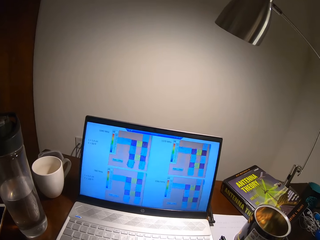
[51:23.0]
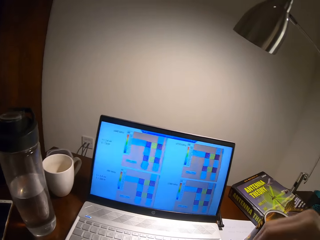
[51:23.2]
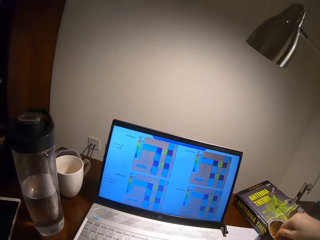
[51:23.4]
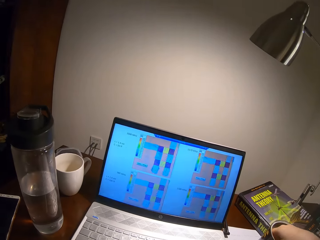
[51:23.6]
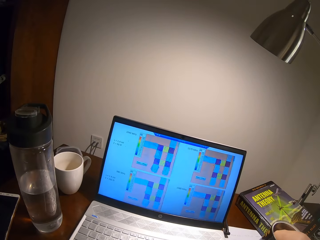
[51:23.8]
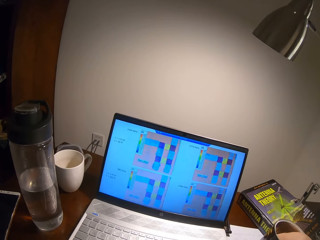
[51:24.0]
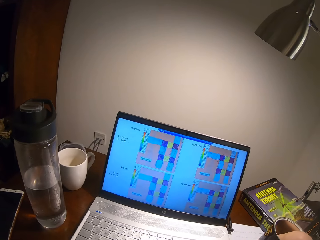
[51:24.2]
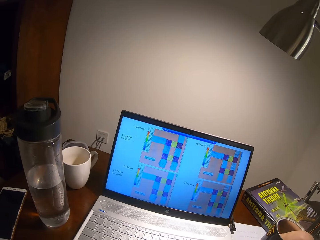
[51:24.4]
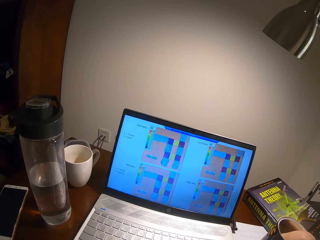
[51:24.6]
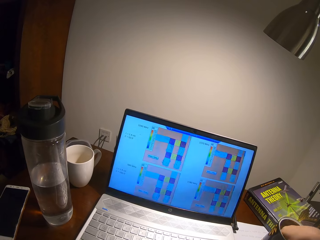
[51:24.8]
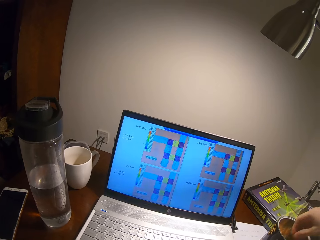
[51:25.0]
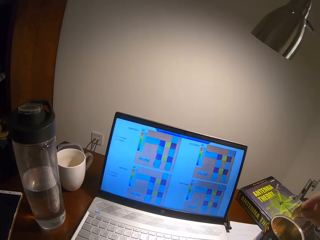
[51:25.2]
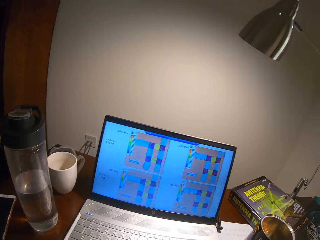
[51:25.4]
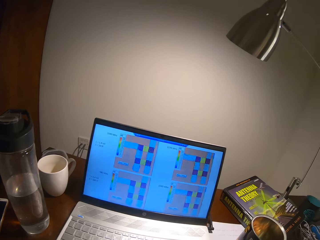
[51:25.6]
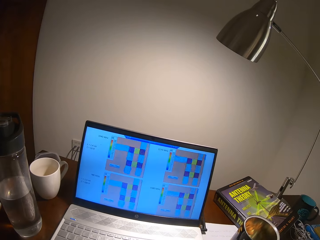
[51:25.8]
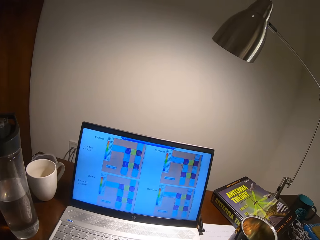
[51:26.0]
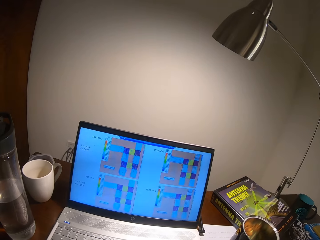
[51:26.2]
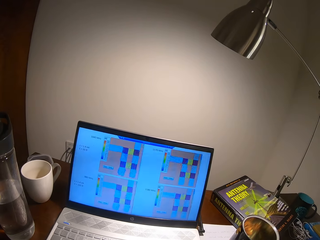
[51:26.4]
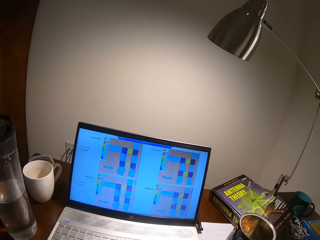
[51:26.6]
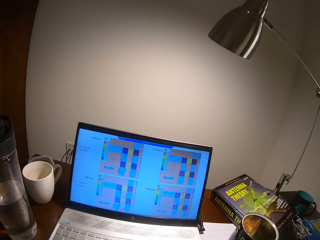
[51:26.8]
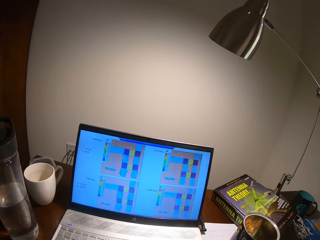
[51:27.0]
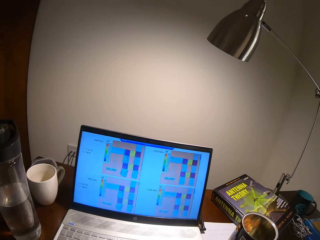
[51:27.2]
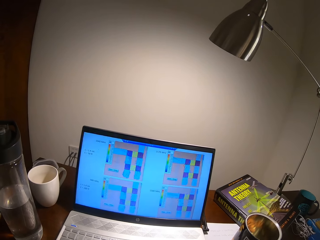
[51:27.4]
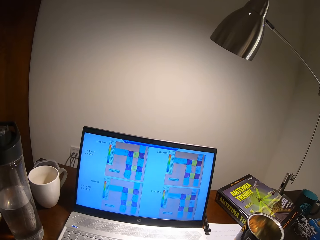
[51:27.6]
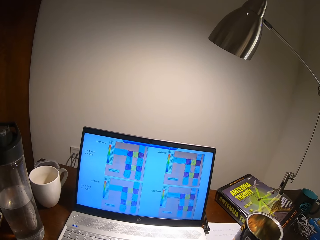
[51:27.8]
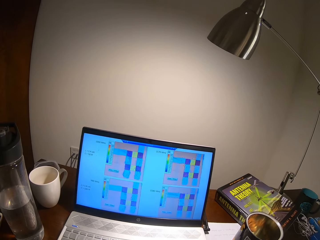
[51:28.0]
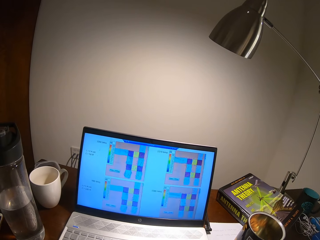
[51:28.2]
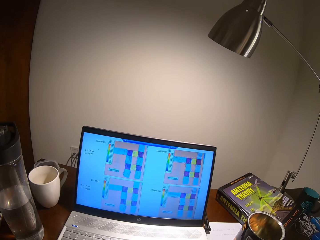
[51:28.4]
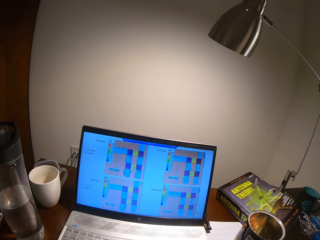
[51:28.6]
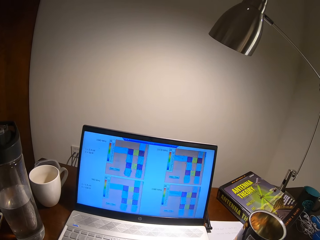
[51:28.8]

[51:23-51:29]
The camera wearer turns around. They take something from the container.

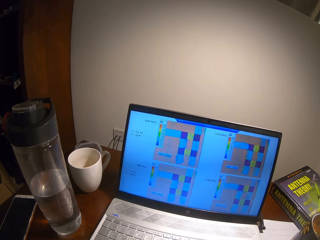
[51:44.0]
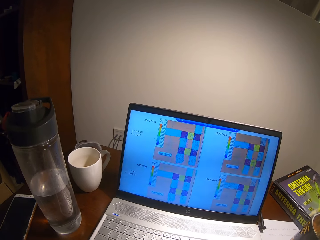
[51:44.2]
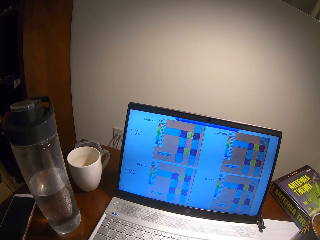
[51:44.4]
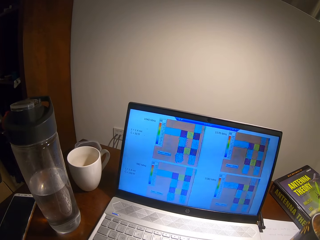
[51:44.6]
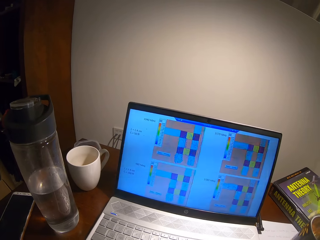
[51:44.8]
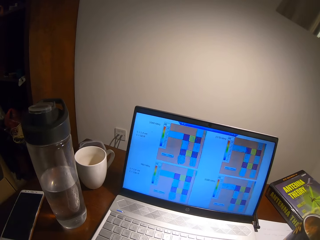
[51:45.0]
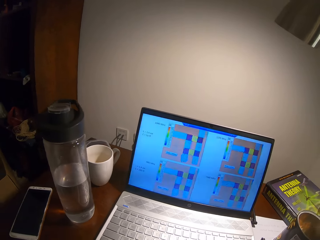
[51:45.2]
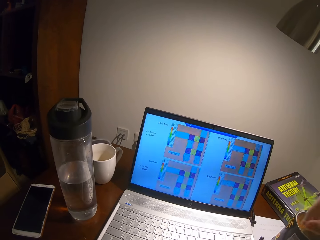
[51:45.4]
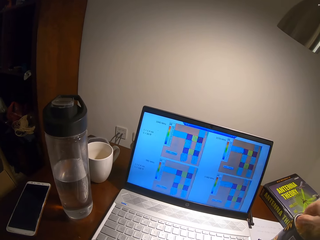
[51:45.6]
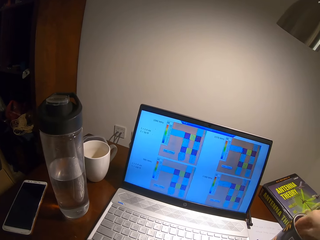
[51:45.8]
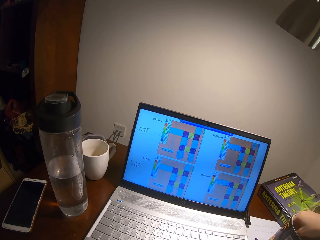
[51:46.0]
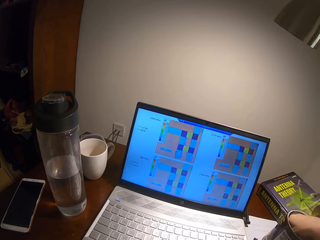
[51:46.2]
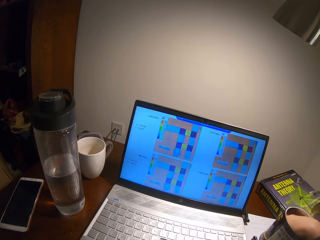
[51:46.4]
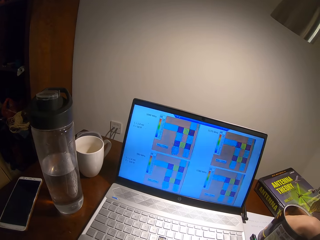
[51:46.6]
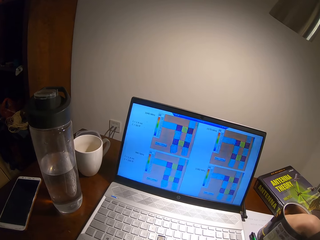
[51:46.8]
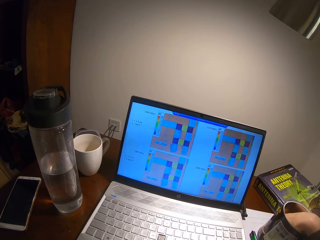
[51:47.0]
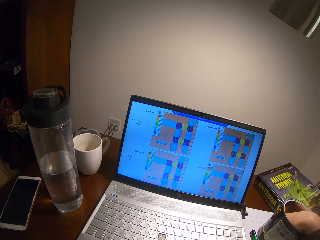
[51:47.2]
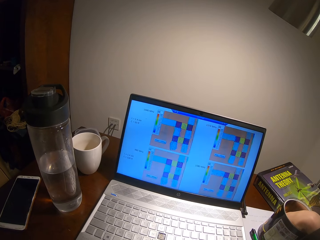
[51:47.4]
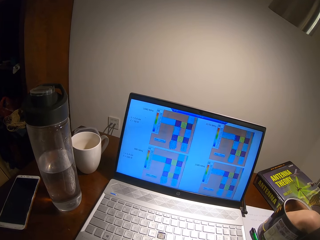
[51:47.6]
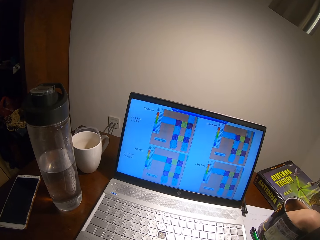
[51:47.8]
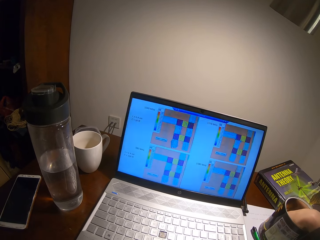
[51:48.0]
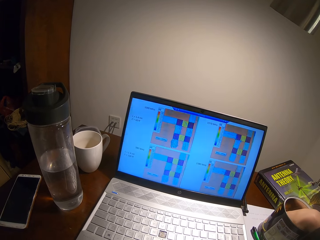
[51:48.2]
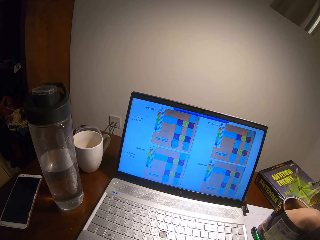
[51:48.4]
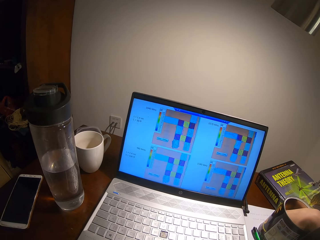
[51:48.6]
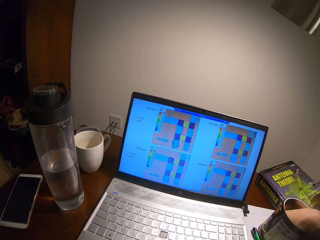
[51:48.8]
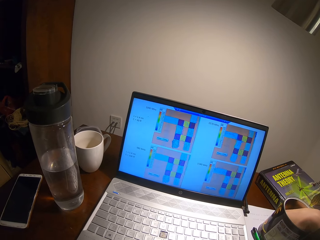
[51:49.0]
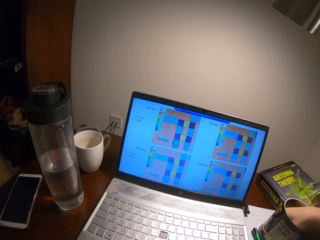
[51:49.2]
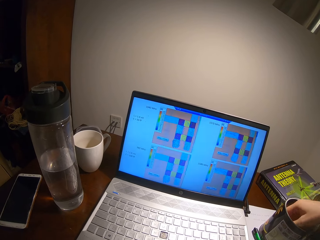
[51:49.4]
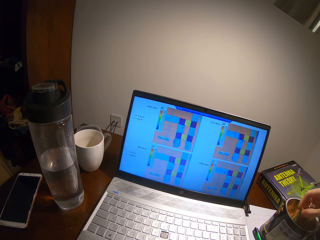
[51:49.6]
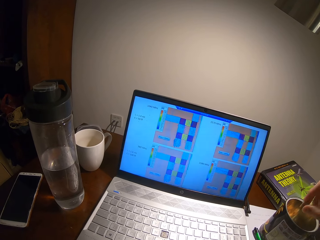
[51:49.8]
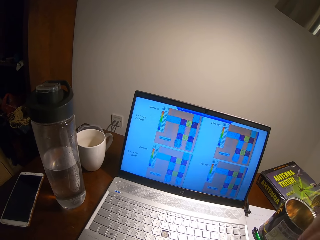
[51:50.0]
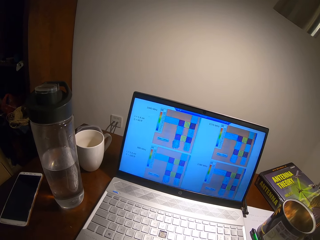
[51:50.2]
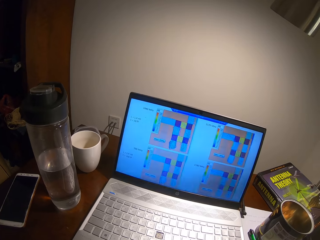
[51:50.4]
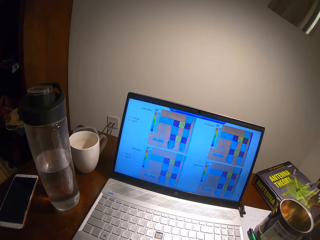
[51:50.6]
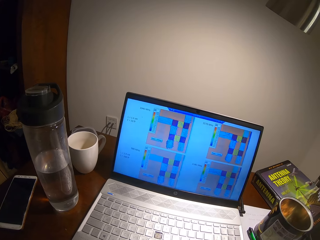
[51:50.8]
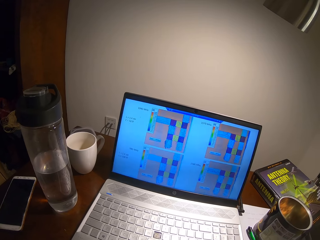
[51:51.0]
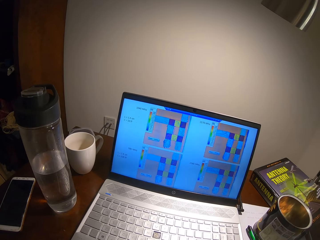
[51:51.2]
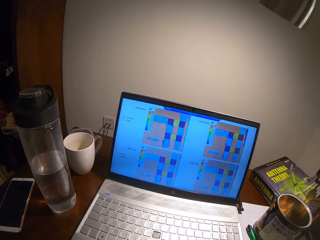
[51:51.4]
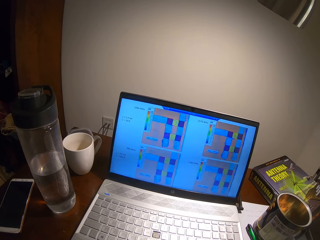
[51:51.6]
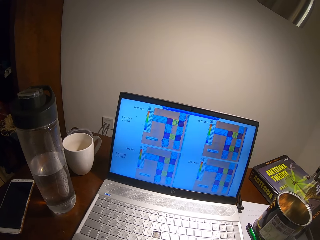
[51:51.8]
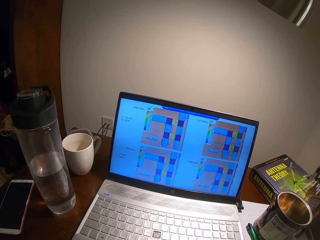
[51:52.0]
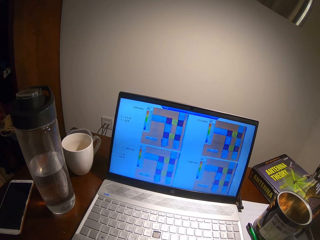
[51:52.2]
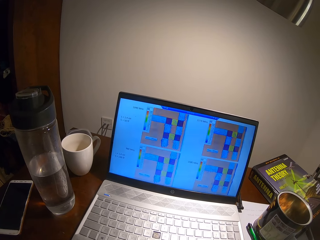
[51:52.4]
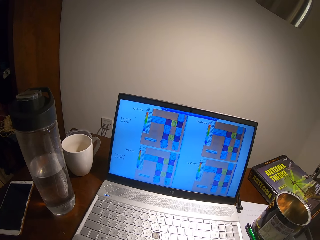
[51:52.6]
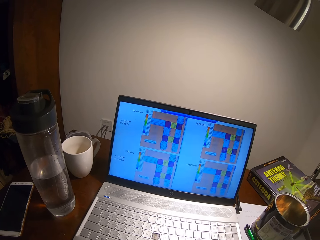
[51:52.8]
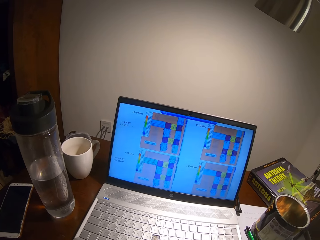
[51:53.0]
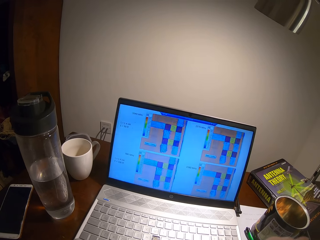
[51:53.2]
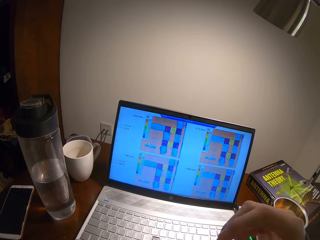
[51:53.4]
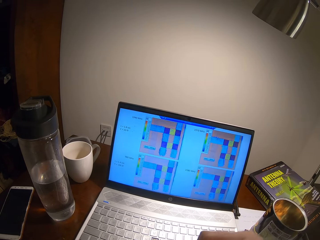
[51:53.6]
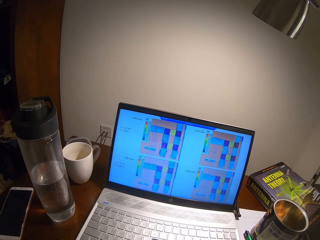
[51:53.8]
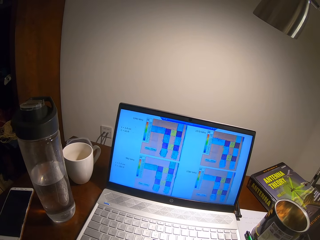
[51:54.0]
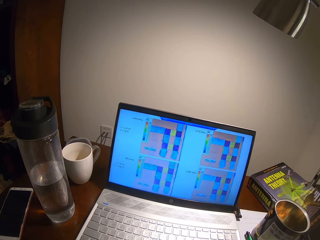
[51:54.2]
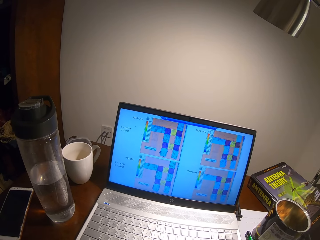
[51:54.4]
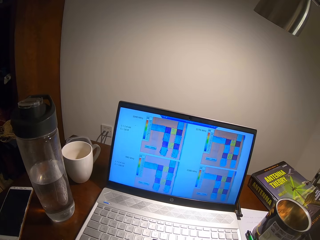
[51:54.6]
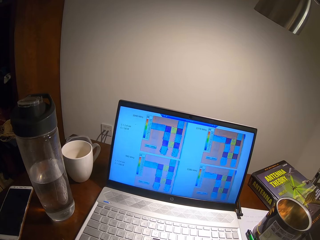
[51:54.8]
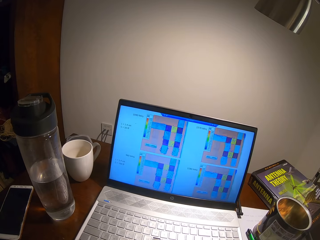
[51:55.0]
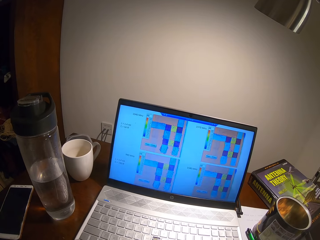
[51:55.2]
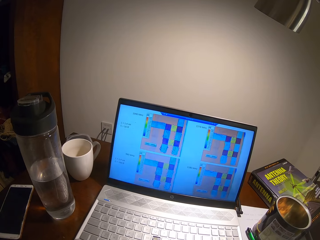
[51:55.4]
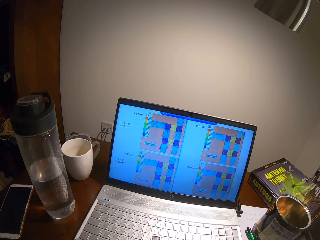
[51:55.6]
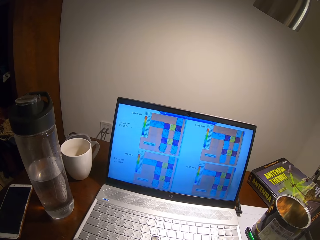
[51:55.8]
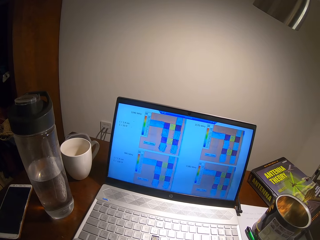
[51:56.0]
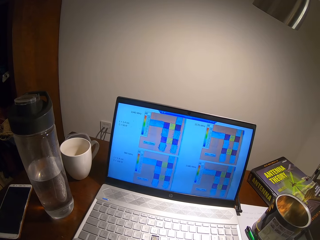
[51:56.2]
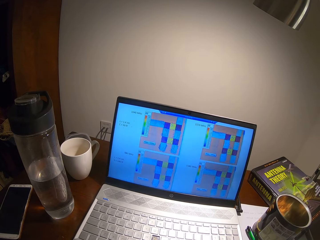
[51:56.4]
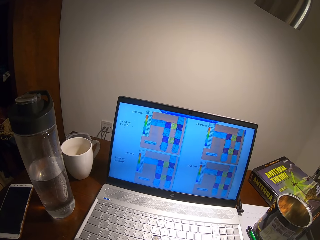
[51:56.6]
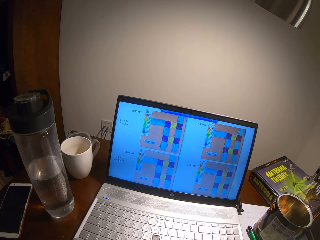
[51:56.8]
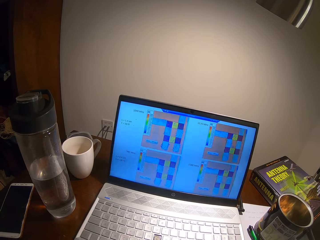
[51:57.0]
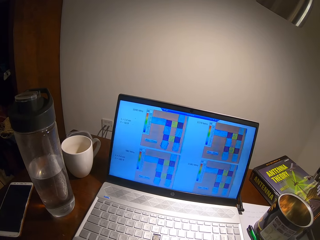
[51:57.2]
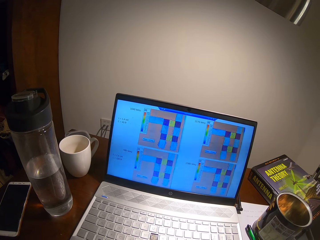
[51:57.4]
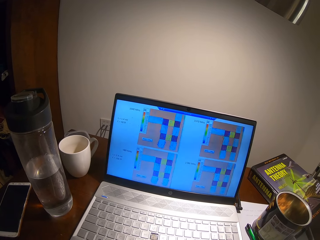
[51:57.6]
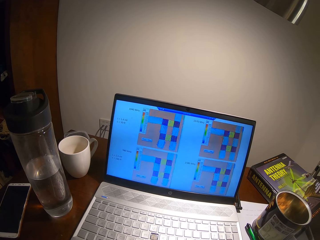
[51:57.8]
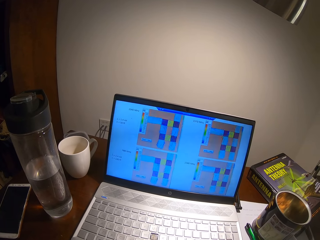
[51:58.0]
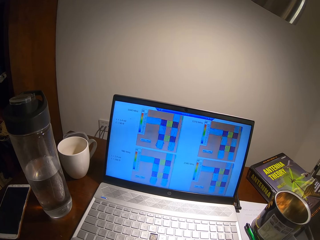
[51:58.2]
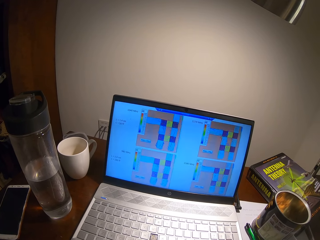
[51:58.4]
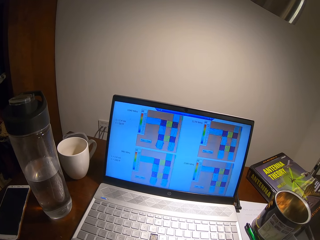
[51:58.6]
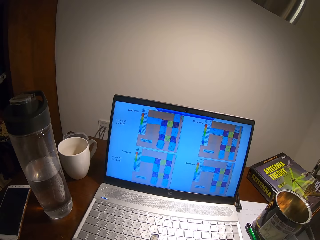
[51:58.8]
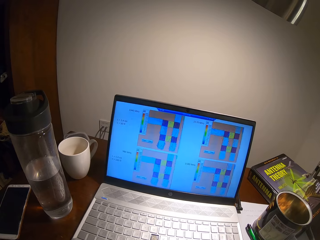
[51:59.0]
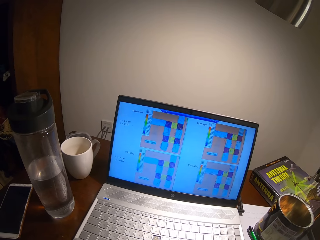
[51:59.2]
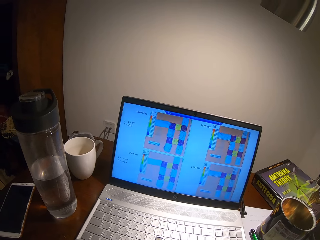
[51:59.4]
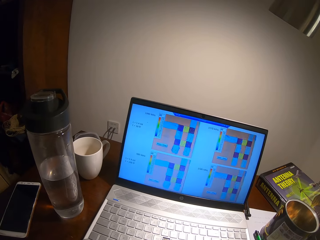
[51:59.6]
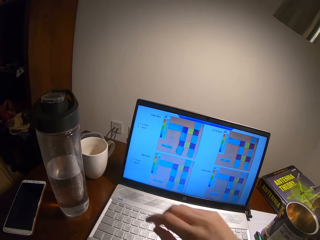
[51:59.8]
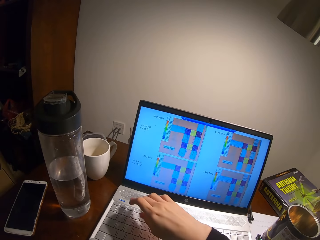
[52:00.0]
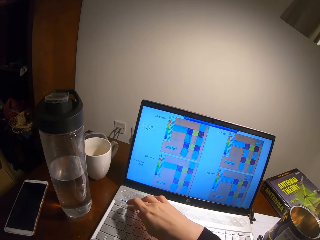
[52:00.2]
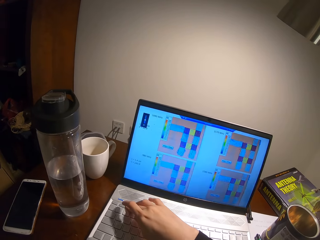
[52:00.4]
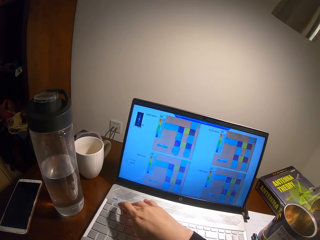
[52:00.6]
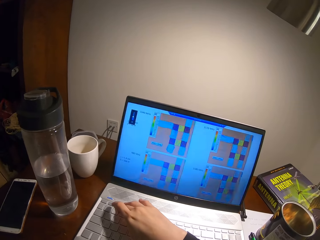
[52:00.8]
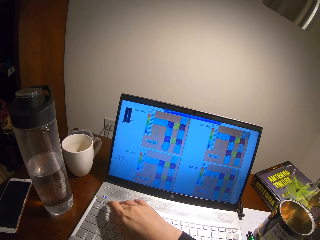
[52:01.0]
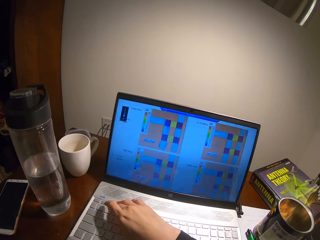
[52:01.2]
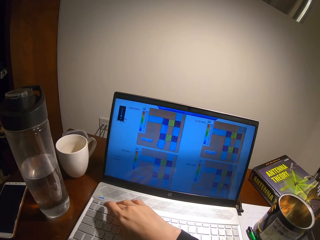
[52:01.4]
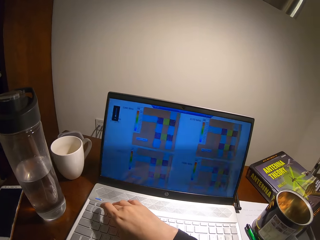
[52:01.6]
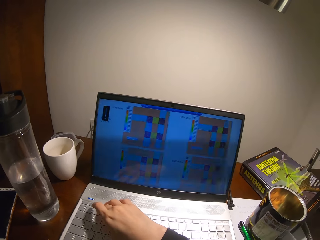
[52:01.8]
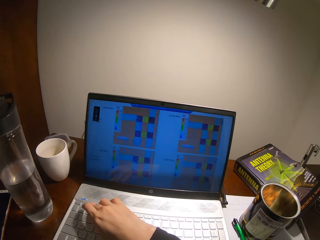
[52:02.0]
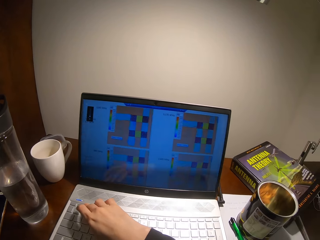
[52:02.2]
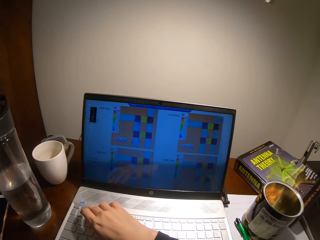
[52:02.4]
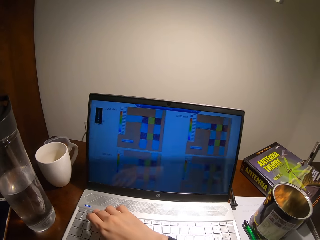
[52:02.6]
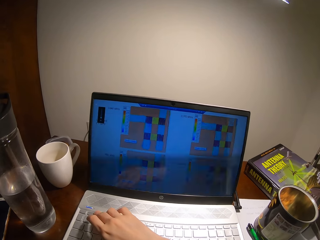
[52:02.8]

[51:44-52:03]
The camera wearer takes something from the container. They put a hand in a tin. They turn around. They type on a keyboard.
